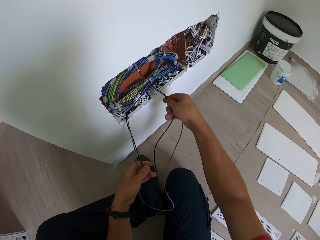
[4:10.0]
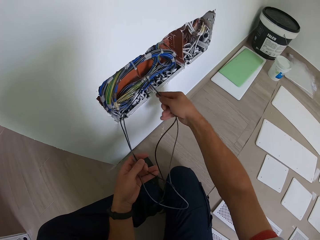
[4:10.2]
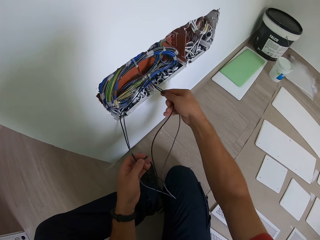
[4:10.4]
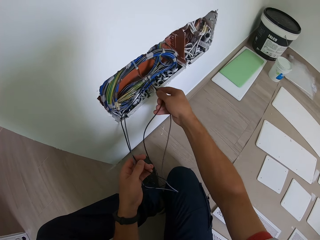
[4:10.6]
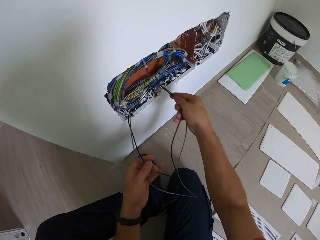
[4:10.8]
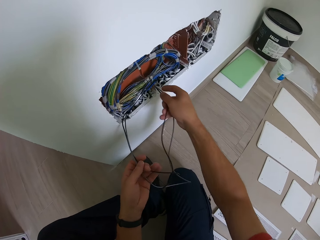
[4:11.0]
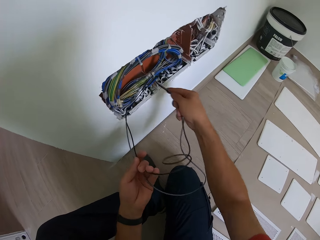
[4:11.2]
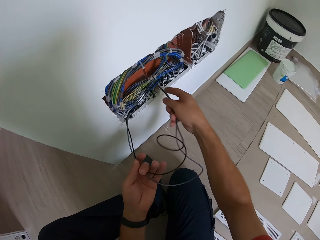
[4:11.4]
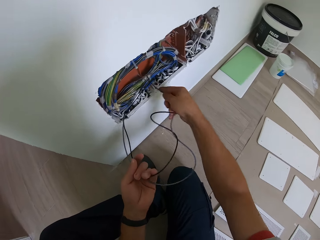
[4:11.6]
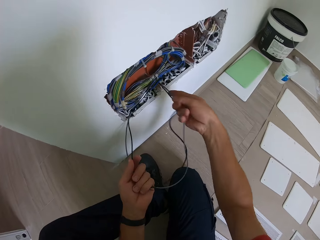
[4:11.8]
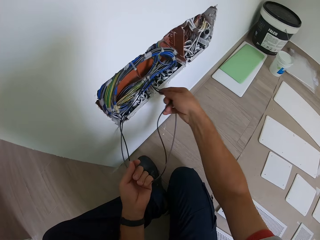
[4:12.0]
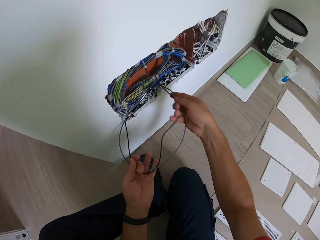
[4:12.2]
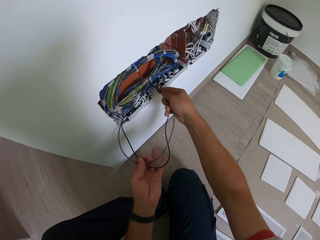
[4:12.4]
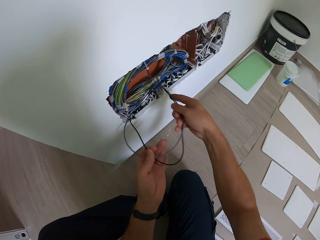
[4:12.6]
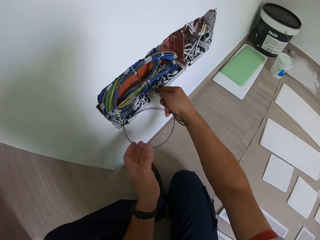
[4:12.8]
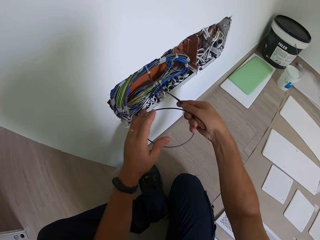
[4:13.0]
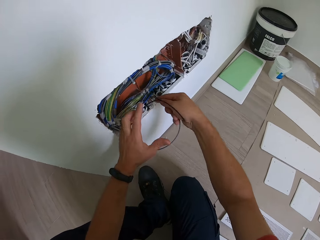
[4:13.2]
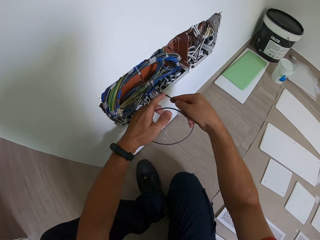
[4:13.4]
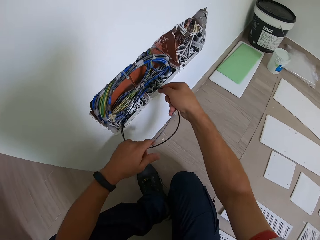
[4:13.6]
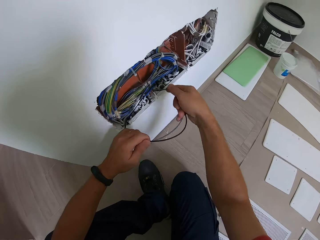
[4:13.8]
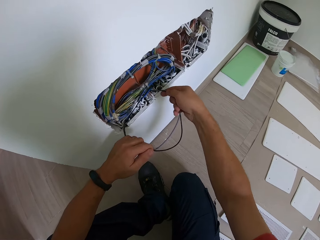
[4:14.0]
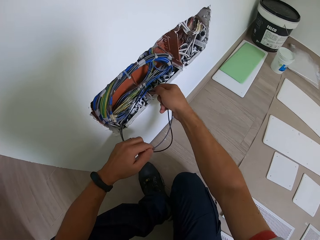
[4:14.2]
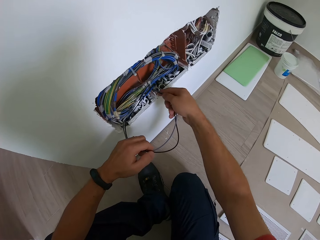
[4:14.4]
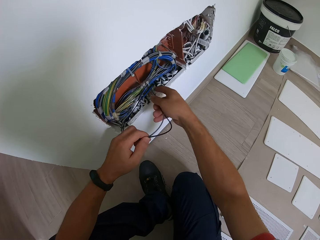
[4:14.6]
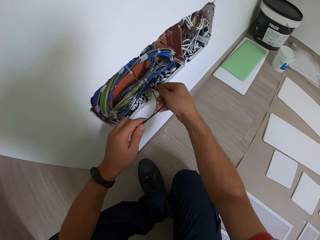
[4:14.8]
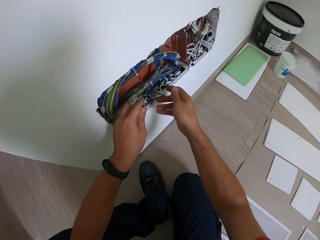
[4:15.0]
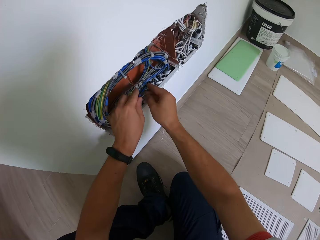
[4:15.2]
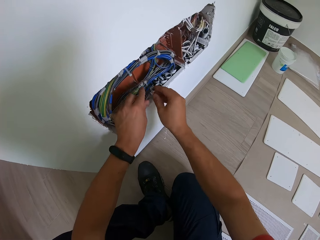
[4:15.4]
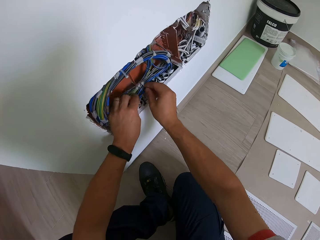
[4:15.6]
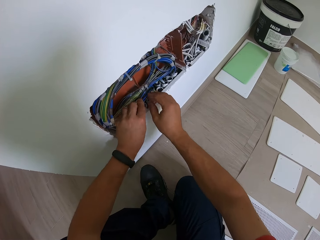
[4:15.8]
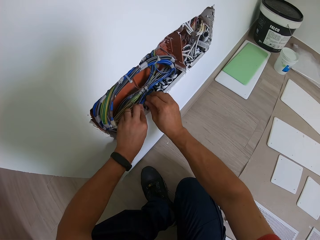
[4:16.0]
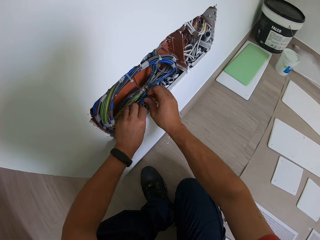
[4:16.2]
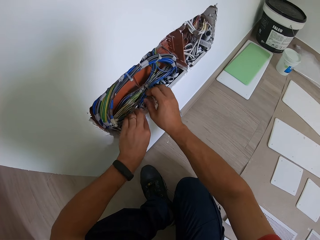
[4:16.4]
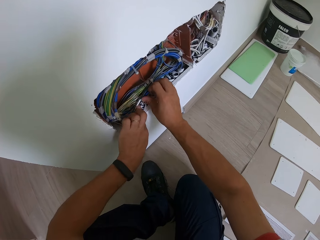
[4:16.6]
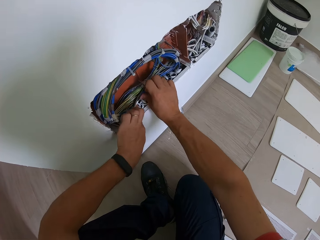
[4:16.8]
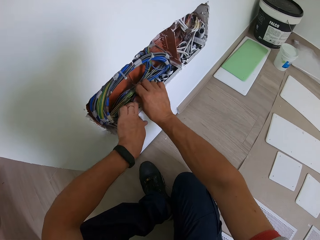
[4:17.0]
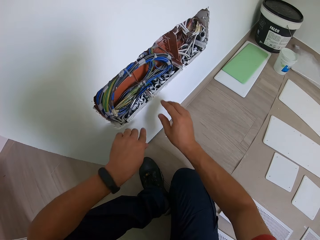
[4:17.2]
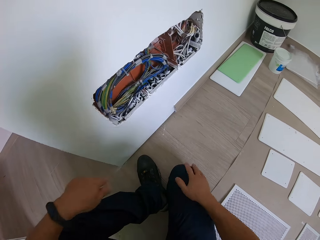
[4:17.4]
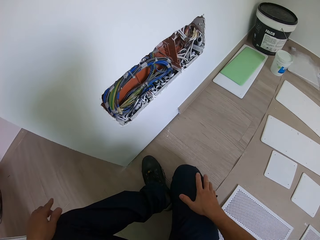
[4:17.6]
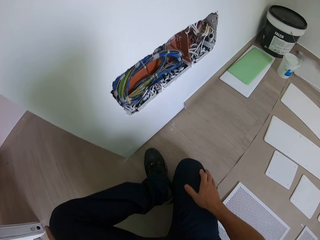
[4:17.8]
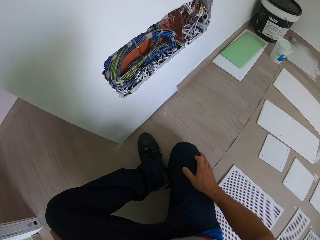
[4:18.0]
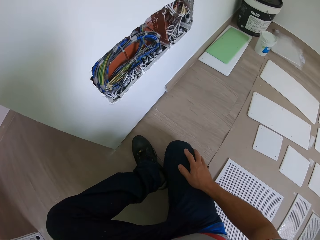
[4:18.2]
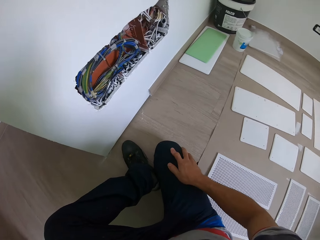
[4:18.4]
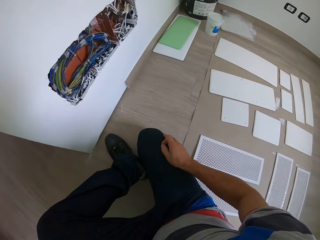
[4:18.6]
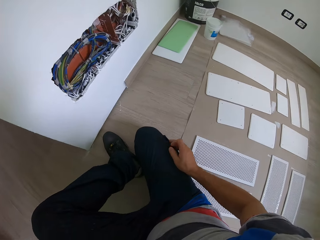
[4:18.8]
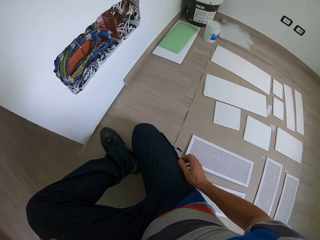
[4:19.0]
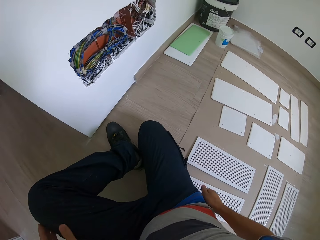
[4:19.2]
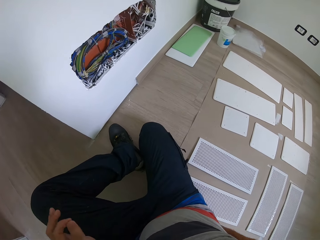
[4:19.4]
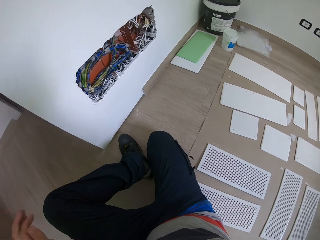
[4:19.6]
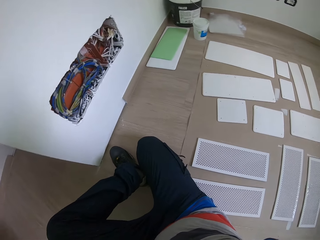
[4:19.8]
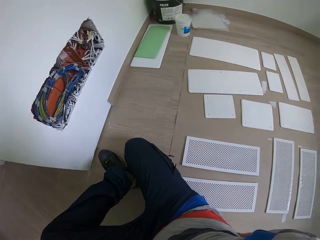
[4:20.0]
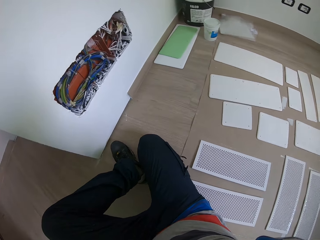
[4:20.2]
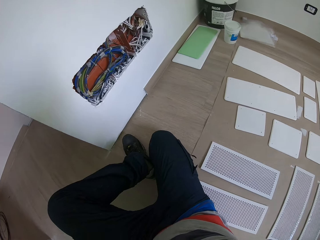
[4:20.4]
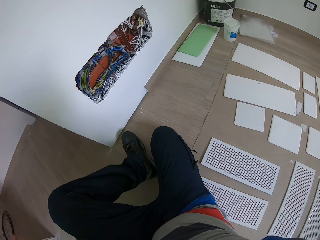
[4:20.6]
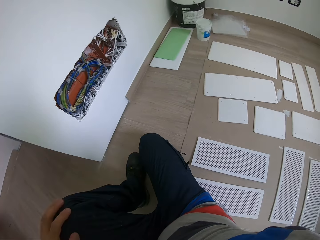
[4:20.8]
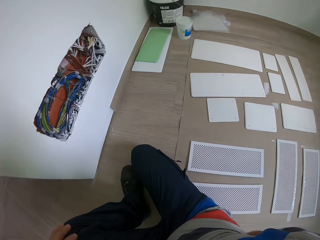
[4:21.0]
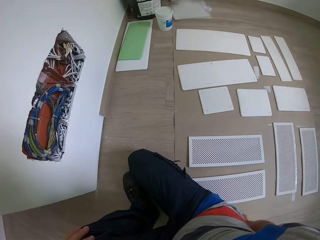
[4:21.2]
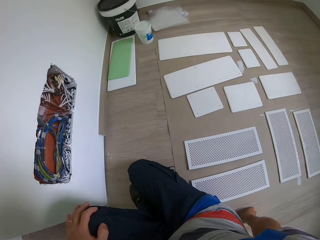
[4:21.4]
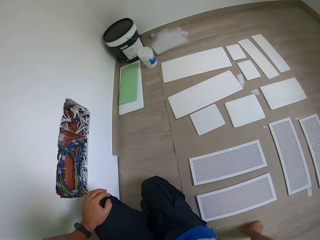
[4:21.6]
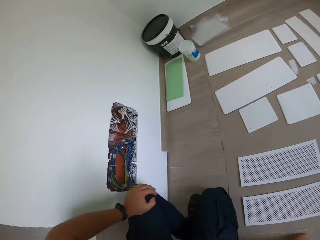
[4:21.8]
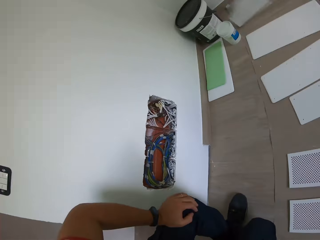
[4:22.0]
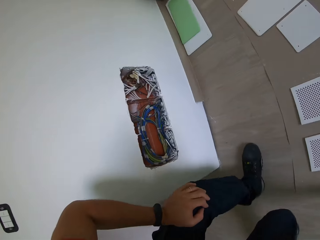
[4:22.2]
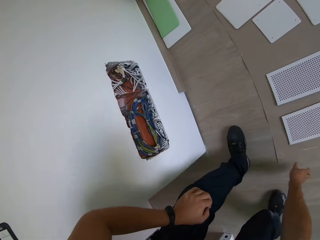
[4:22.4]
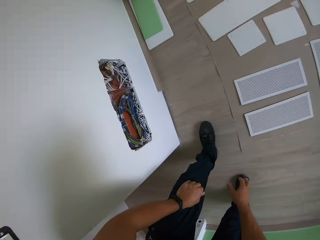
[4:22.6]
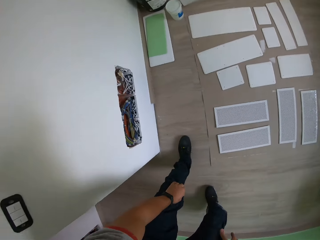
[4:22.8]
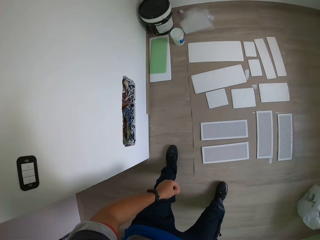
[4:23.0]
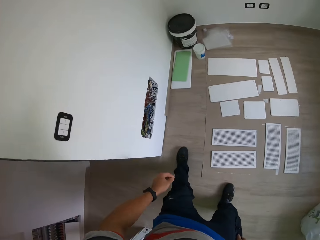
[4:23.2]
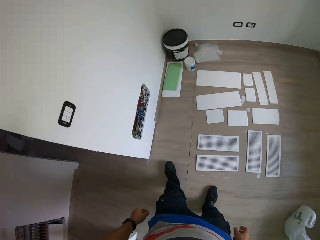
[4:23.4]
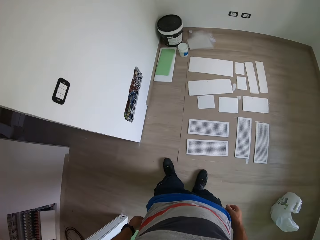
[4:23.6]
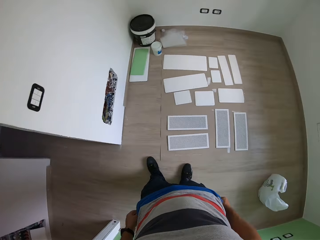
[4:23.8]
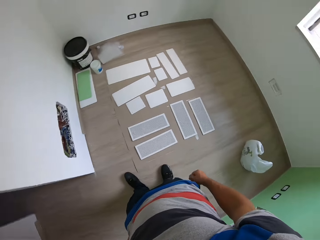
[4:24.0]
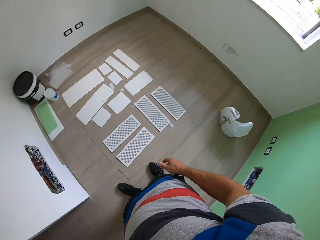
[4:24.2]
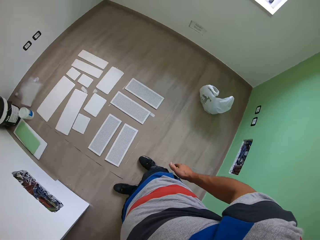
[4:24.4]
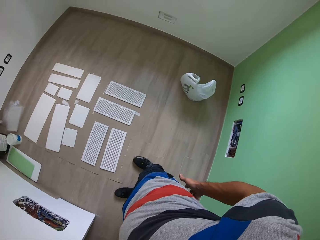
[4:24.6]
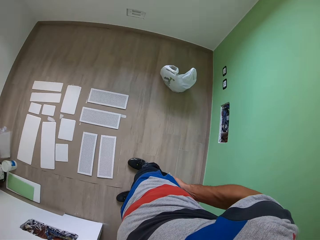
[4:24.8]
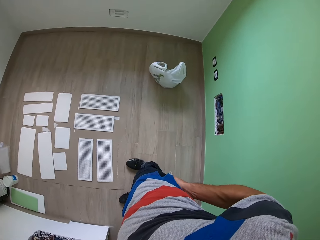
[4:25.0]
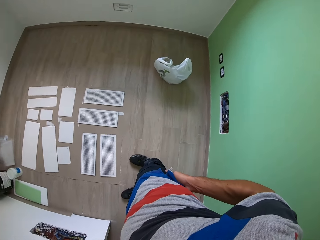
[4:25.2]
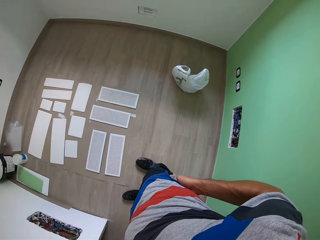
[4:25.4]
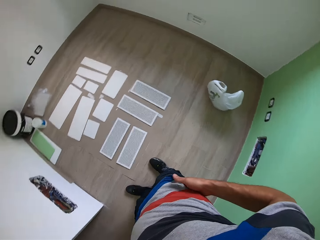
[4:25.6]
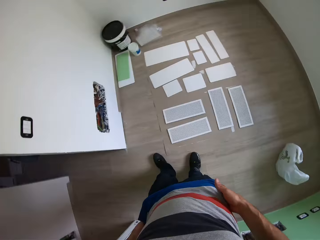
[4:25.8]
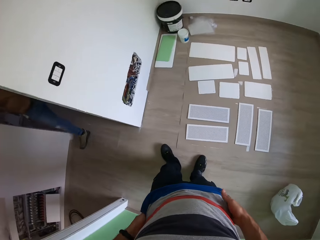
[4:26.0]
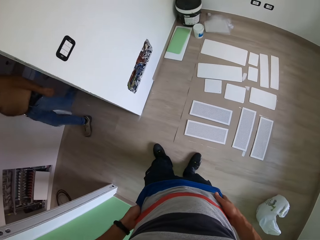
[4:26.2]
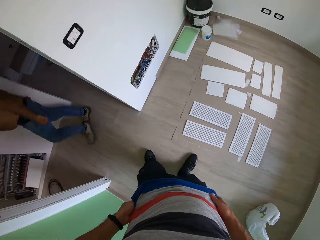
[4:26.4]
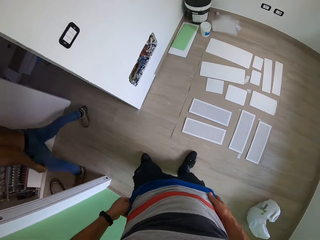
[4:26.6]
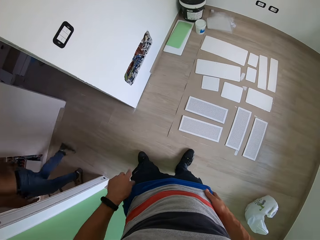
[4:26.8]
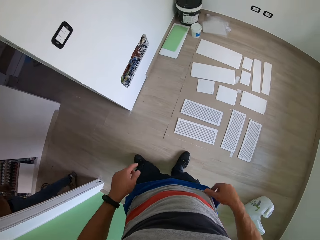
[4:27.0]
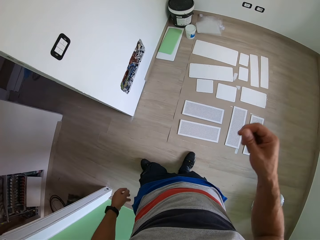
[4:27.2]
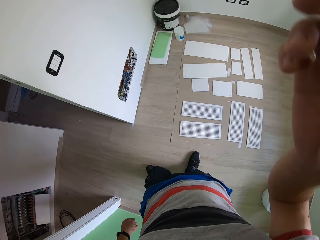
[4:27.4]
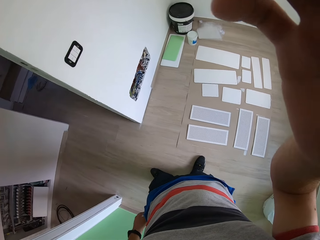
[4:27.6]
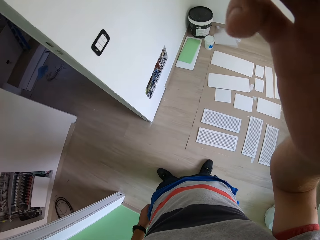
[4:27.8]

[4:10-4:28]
The camera wearer adjusts a wire on the wall. They insert the wire on the wall. They look around a room. They walk around the room. They stand up. They look around the room. They stand. A man walks around the room.

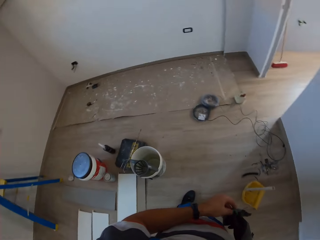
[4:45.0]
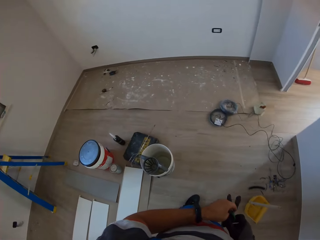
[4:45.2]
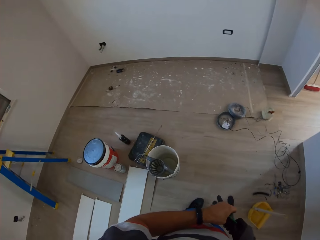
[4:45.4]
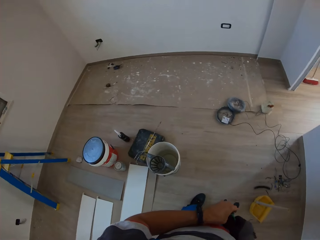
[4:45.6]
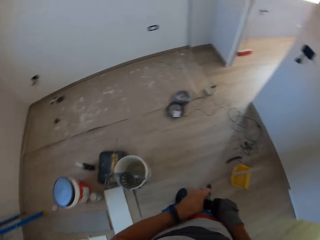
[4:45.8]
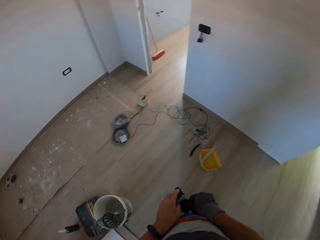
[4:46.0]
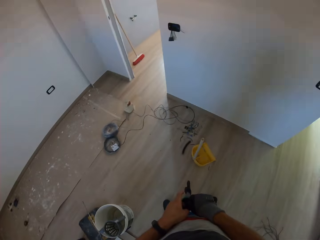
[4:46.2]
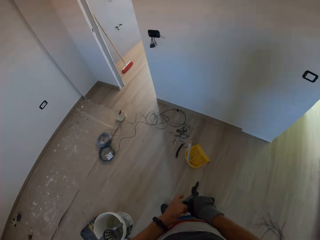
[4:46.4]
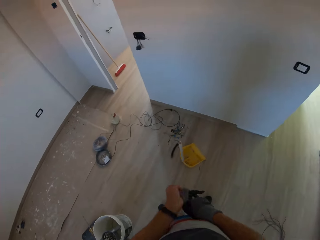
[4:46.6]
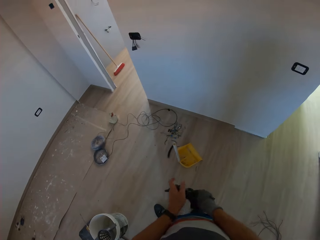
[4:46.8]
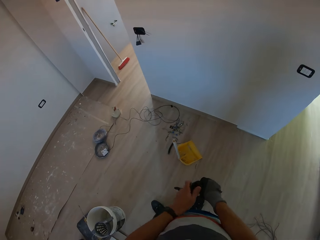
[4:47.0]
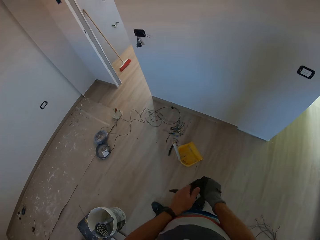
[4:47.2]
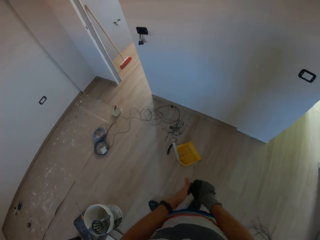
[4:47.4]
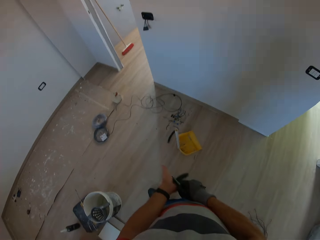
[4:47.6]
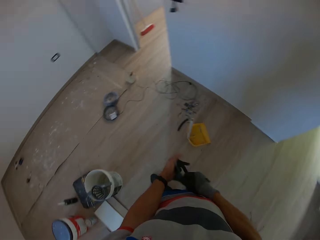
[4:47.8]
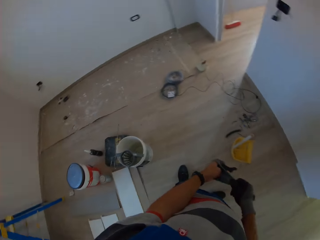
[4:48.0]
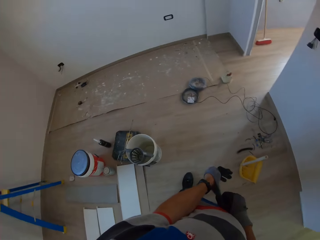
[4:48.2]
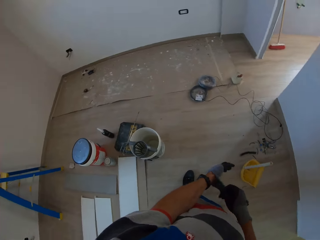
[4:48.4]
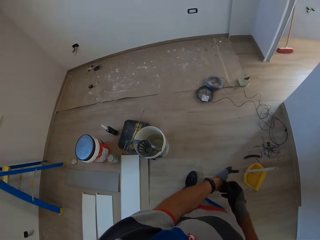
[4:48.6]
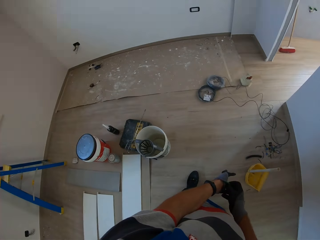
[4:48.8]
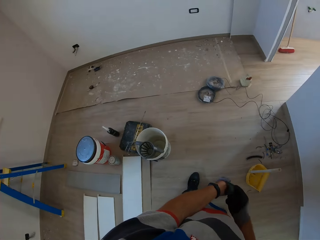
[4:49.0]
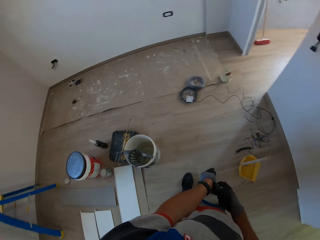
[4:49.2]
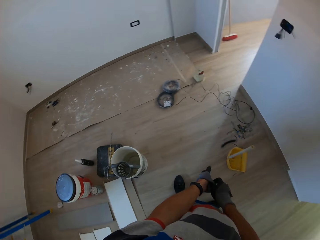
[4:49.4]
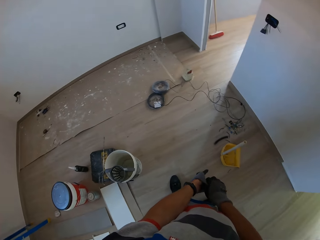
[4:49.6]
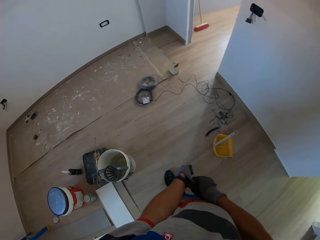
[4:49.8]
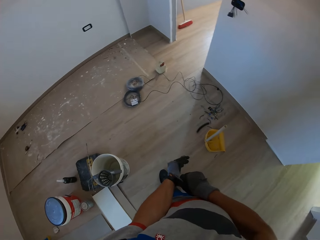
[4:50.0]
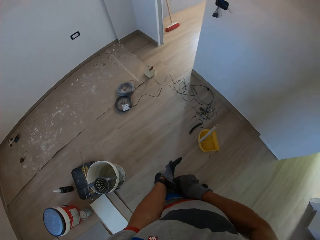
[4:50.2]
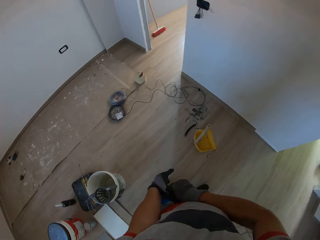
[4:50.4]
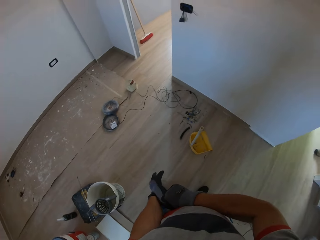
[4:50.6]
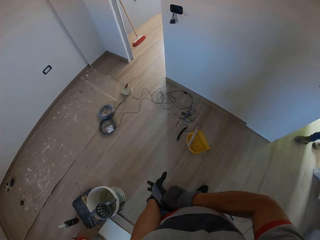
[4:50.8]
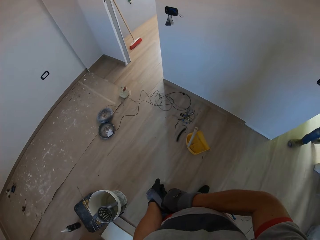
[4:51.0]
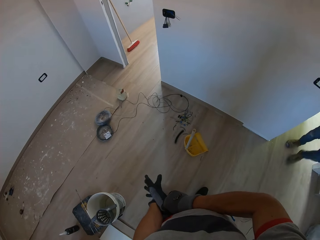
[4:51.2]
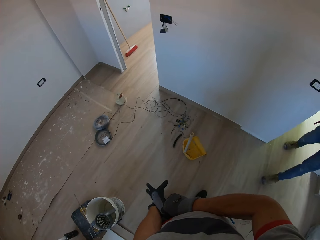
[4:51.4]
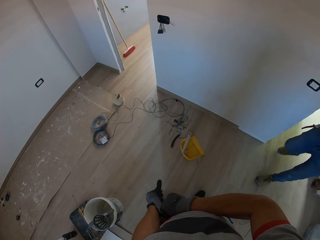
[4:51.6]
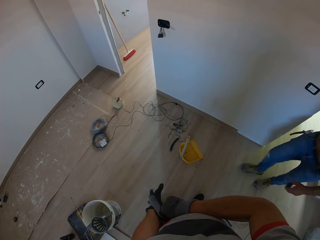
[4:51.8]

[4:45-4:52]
The camera wearer looks around a room. They stand. They put on gloves.
